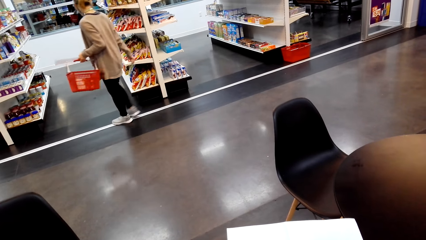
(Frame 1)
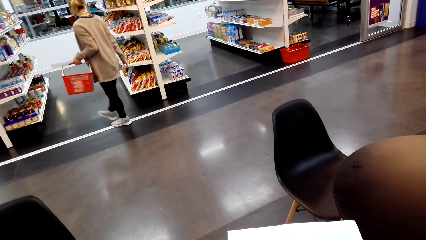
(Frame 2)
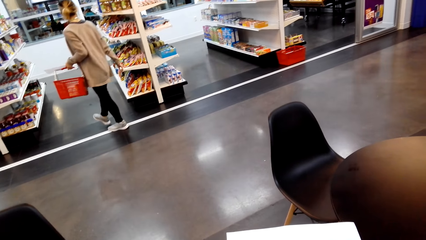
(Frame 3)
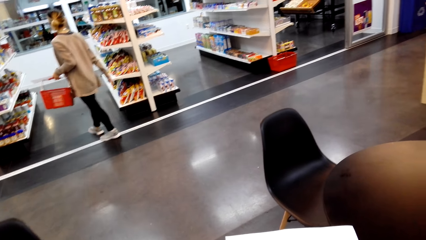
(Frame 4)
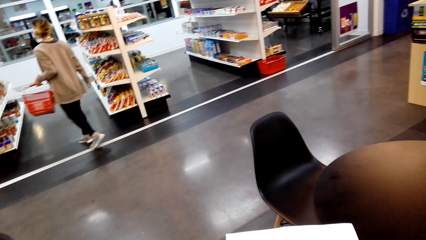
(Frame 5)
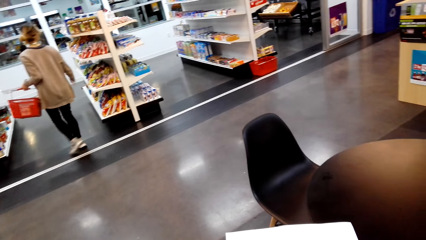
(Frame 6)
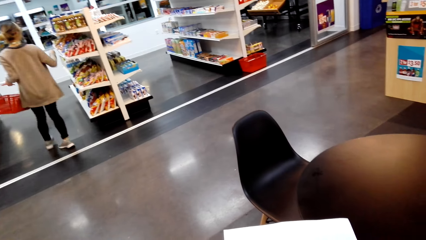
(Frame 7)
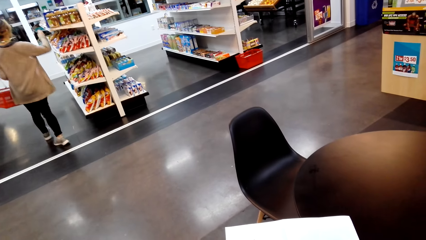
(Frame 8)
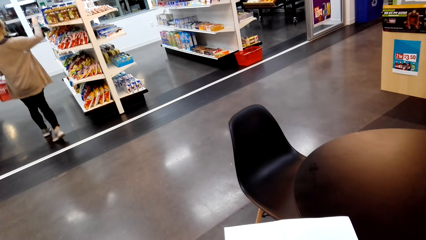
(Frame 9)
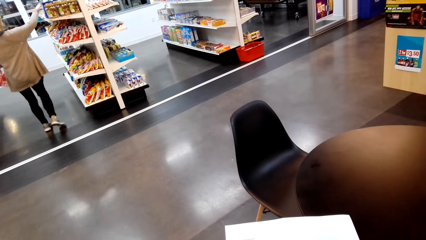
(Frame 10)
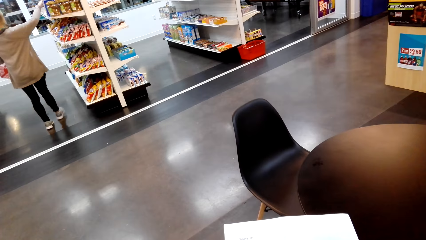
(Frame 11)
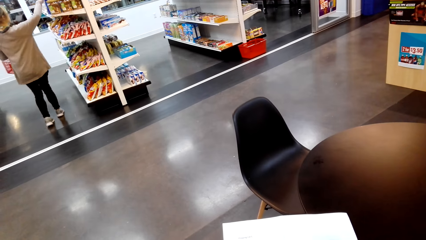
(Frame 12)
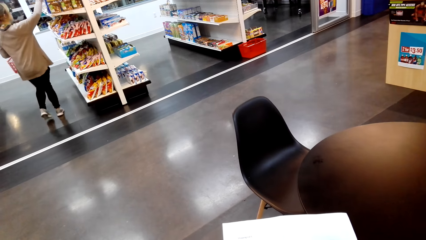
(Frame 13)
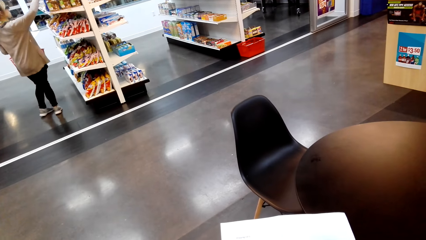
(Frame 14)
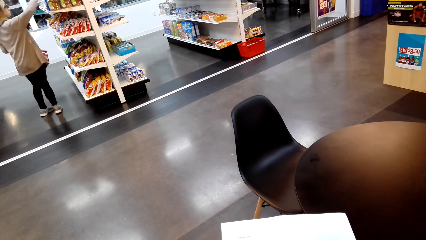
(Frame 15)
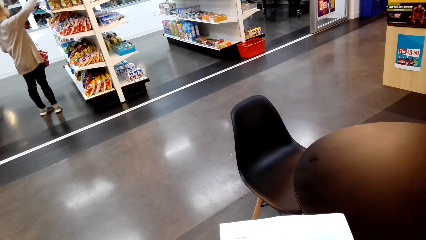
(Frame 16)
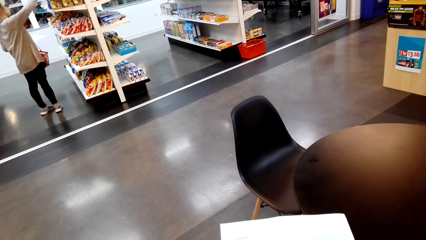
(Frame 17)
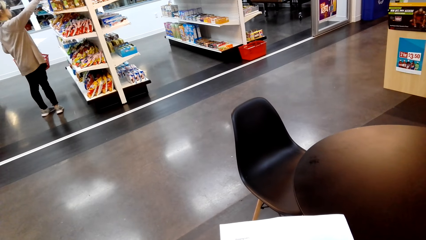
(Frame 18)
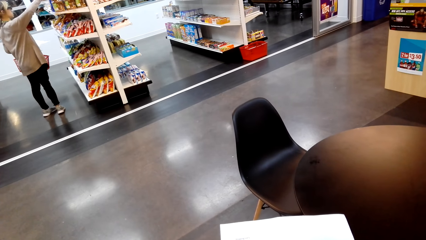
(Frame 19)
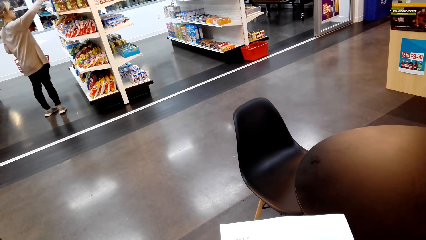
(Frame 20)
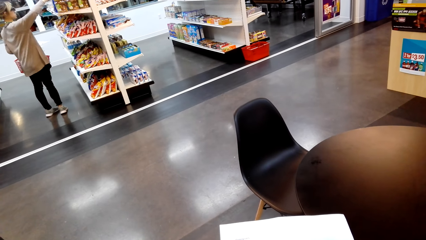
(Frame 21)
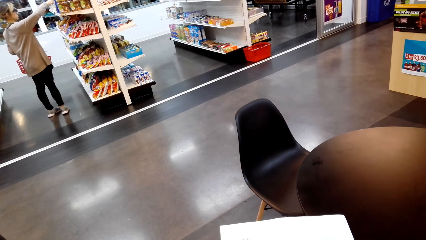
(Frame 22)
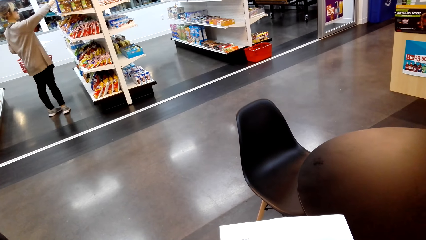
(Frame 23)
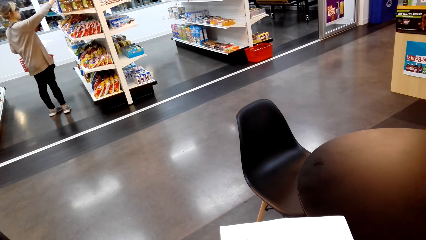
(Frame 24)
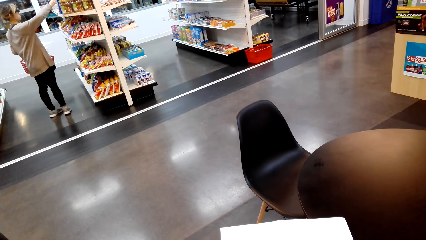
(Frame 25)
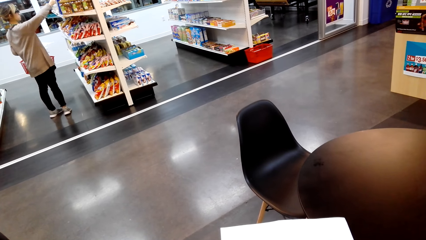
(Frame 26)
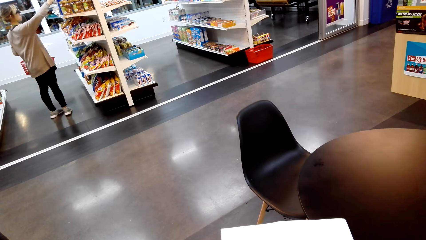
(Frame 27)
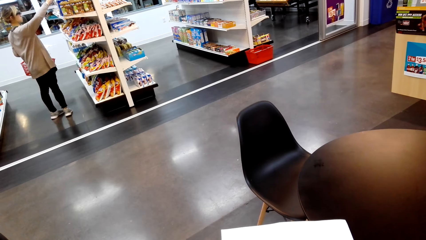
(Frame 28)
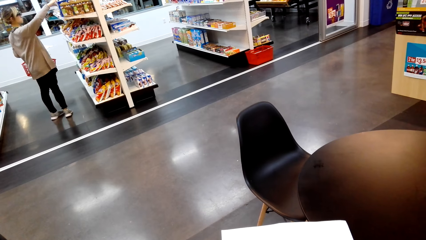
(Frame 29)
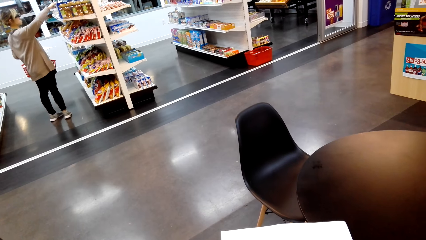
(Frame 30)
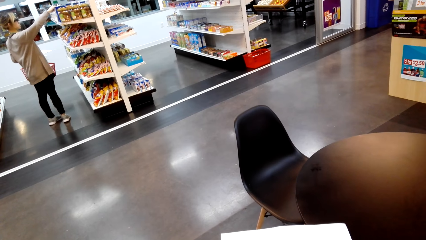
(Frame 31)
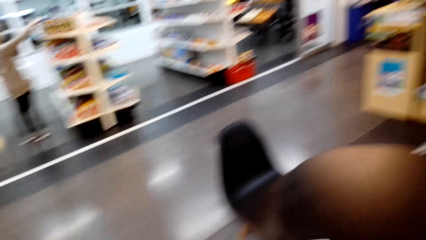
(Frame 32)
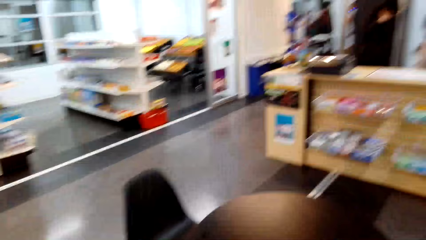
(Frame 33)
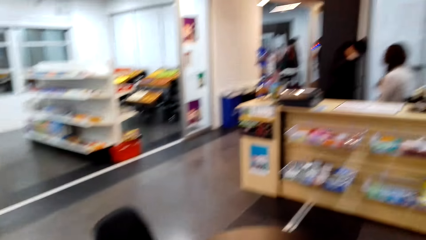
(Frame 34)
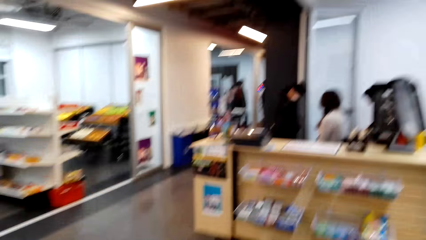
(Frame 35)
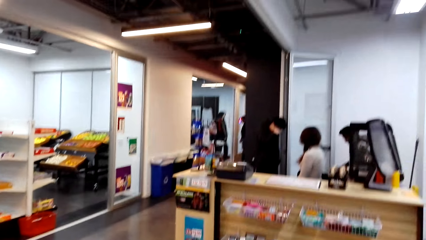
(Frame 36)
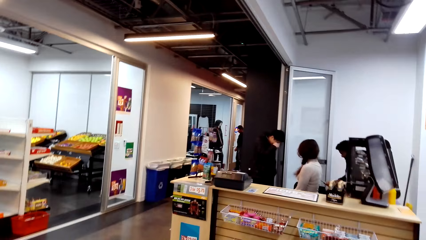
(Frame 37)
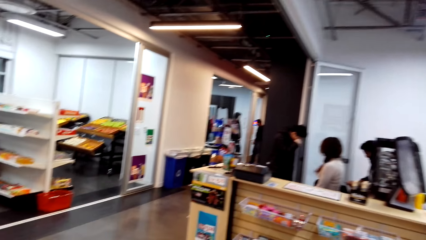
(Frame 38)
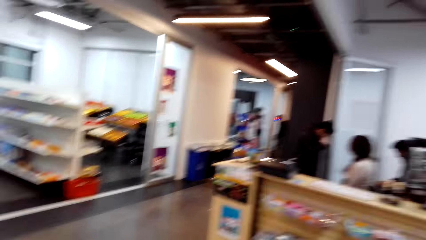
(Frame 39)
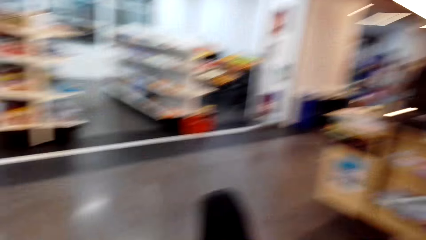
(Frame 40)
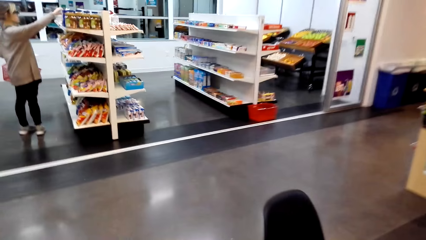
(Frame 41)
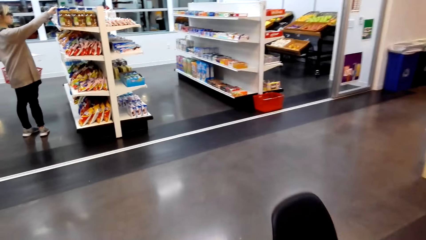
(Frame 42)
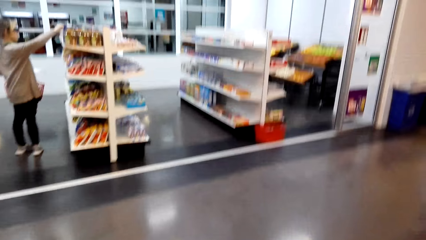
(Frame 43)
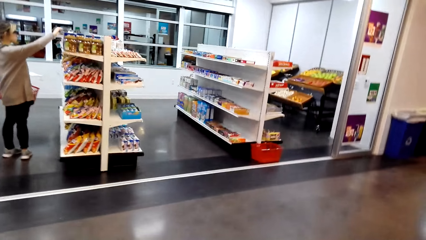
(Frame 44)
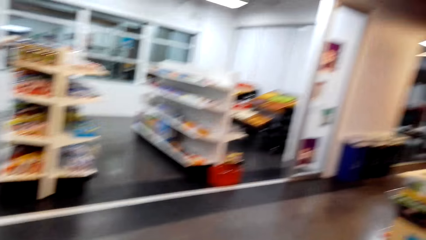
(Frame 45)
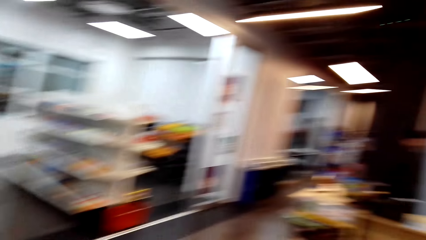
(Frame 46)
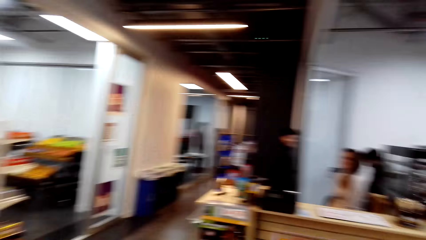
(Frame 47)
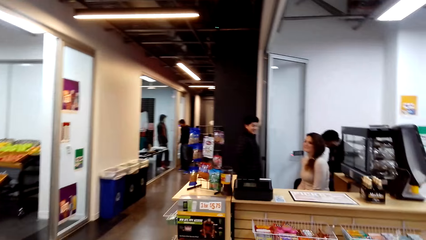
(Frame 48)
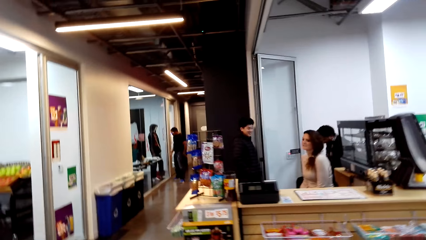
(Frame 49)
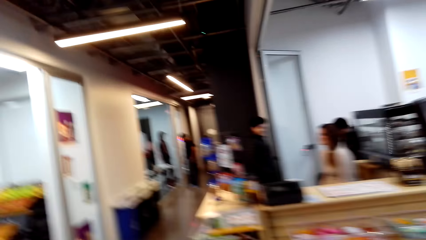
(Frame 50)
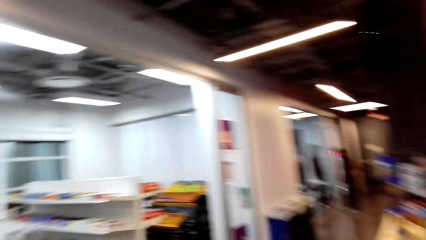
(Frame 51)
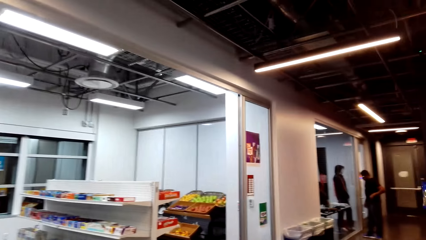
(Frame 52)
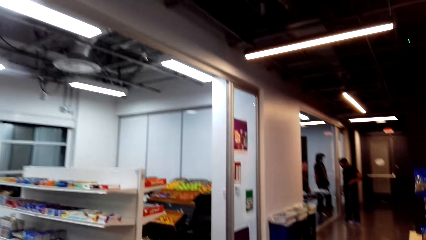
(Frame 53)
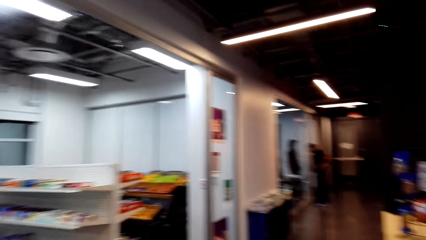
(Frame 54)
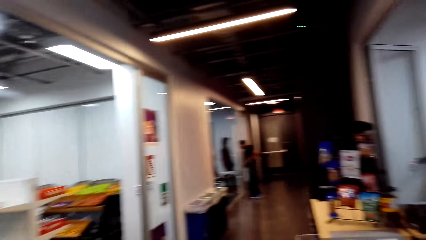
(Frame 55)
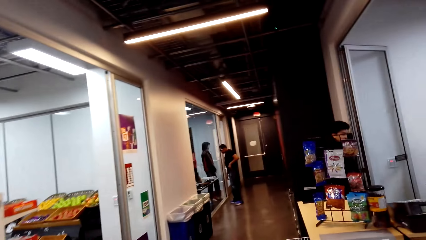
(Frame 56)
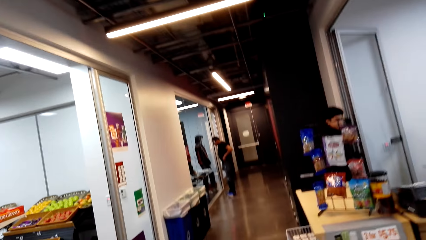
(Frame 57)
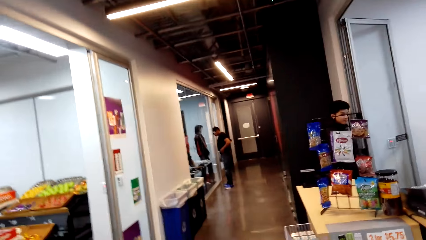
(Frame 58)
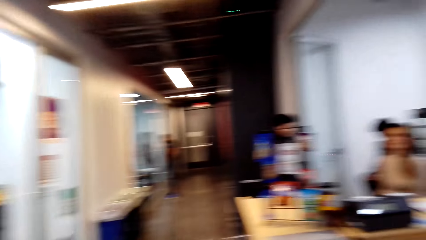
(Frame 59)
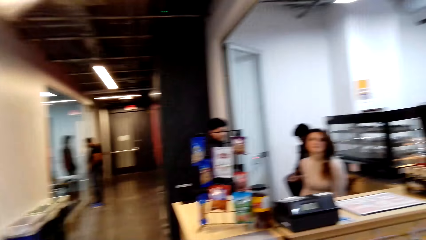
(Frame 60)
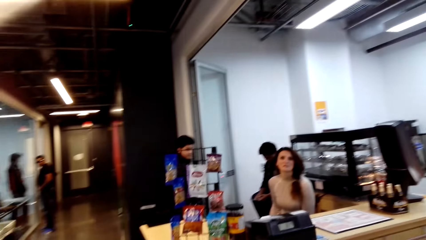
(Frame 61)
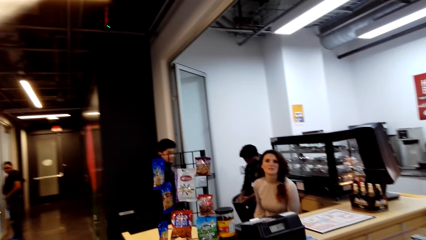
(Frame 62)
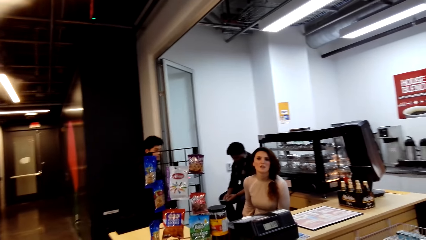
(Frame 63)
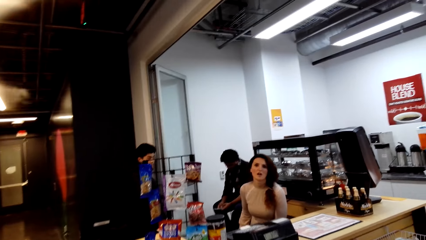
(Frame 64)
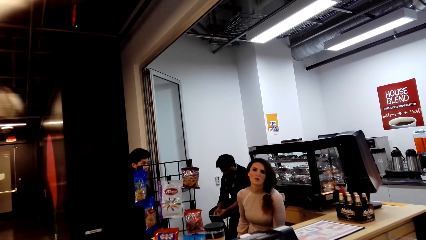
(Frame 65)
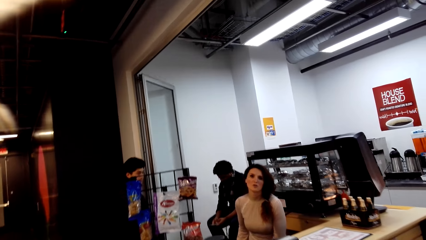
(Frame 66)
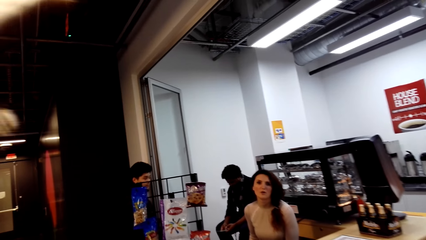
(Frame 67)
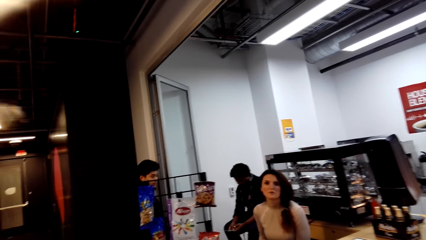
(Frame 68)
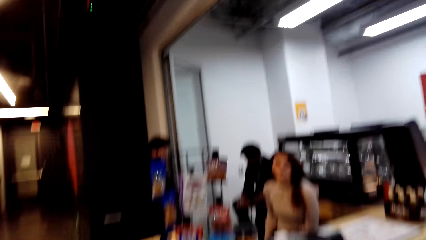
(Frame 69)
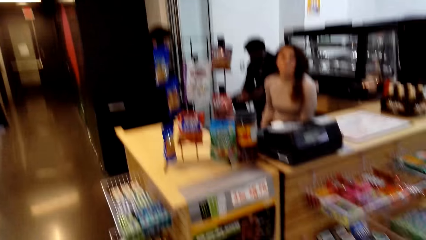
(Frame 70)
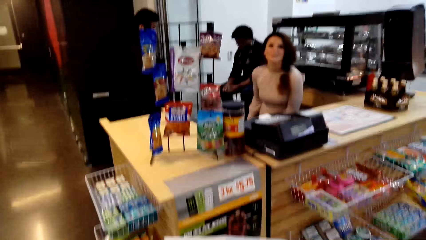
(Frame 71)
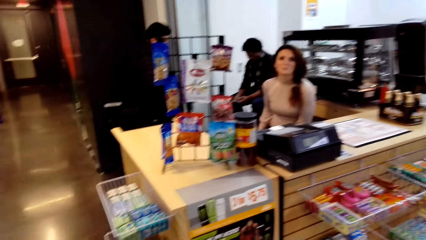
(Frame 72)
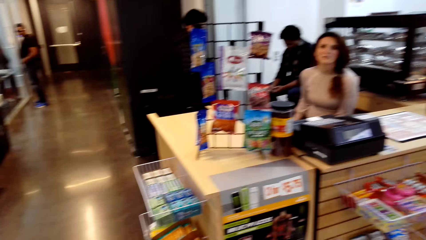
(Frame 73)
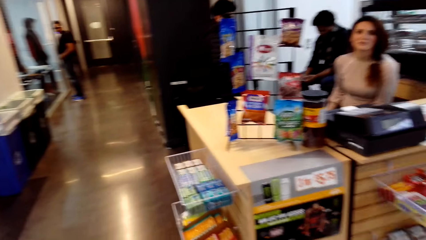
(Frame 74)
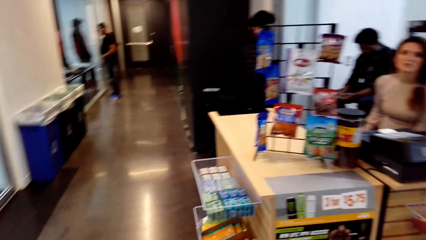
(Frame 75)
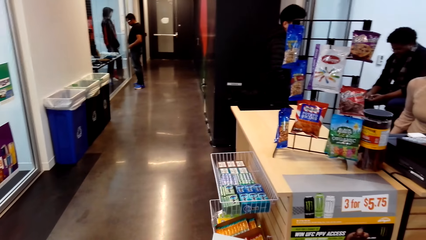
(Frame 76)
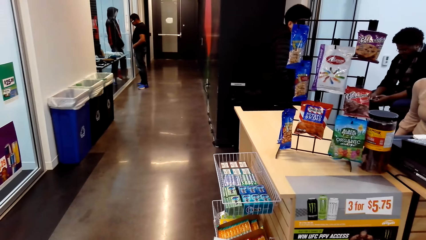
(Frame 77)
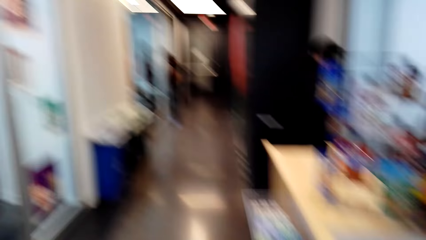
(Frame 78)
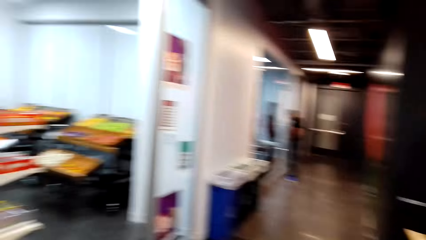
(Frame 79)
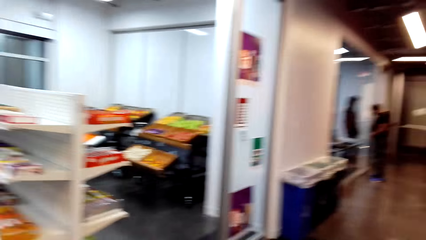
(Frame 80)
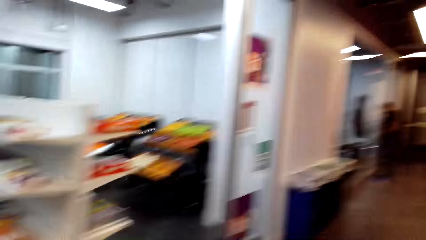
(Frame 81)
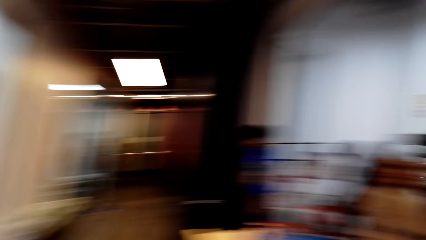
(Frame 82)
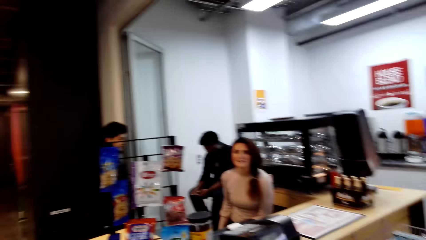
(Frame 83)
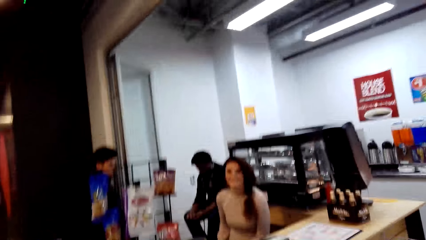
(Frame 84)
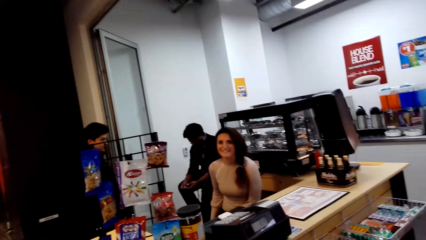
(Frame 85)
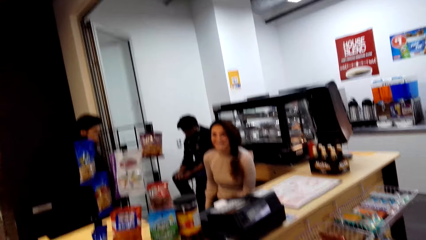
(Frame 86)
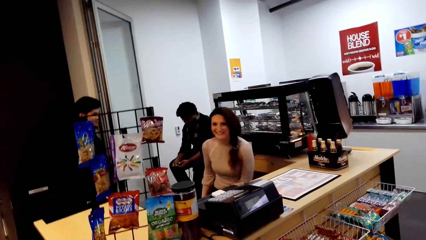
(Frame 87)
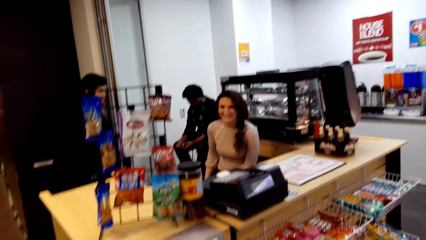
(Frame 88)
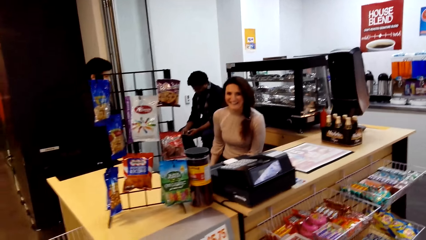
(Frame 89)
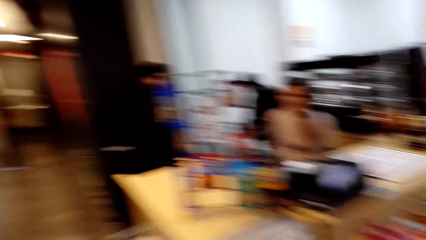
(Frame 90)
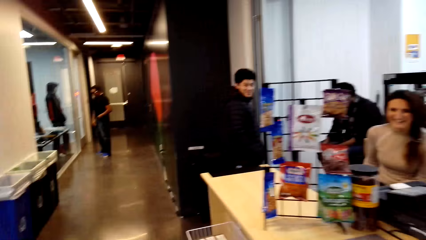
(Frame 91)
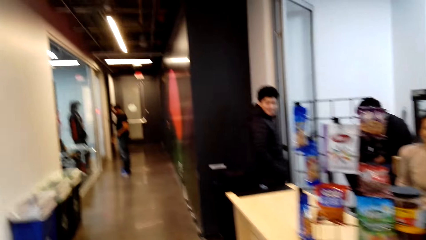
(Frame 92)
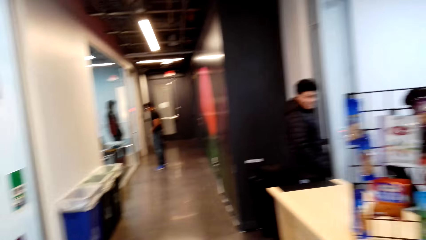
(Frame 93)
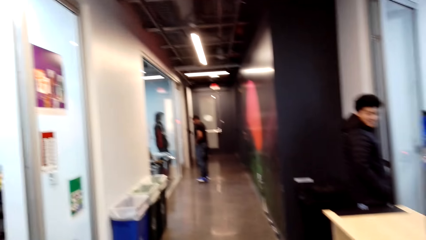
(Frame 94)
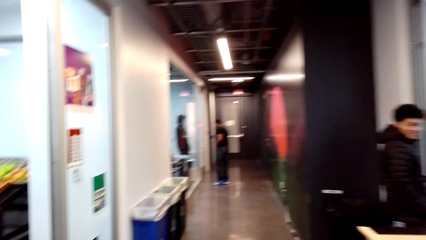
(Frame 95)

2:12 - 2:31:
A person selects the items from the shelf. Another person sits at the counter. The camera wearer converses with a lady in the counter.
